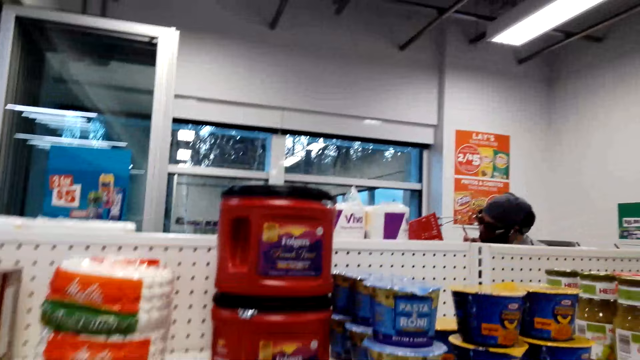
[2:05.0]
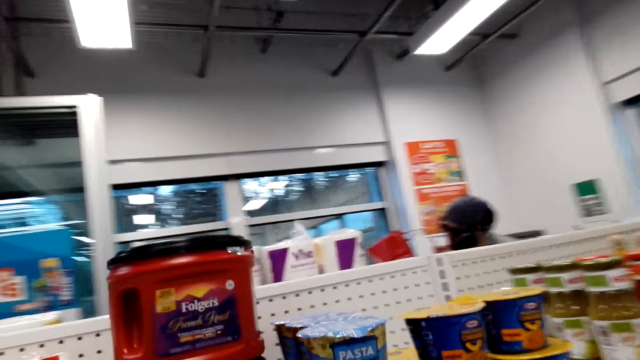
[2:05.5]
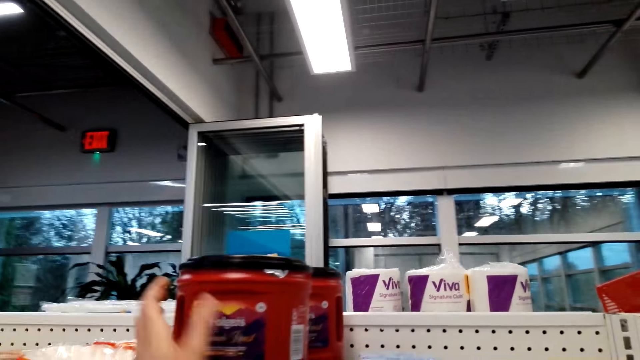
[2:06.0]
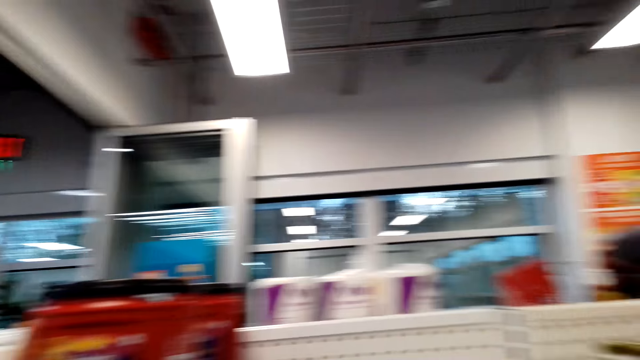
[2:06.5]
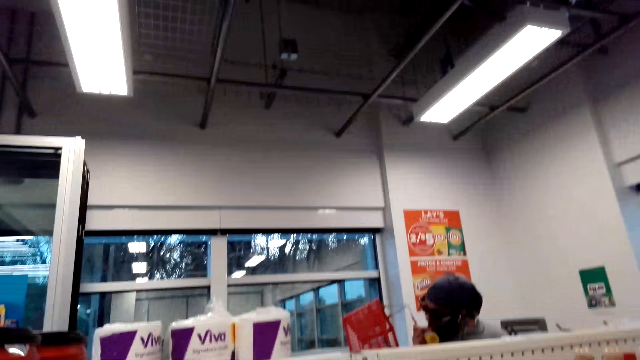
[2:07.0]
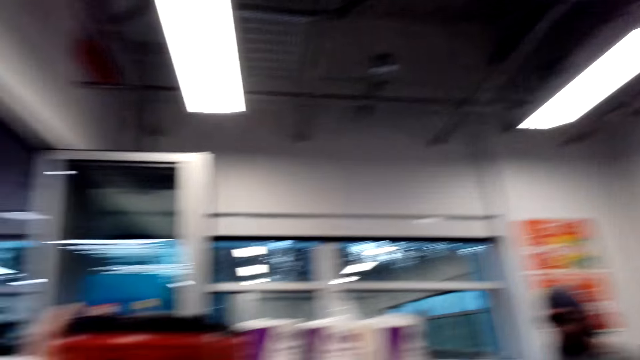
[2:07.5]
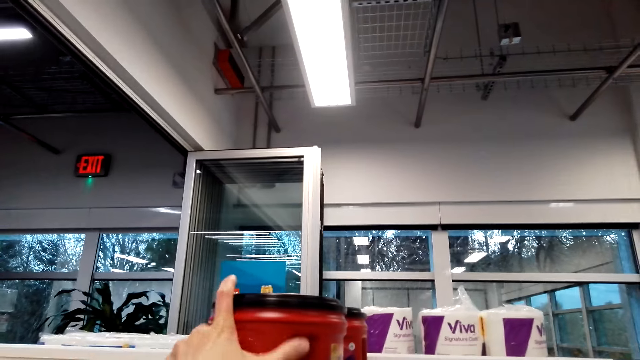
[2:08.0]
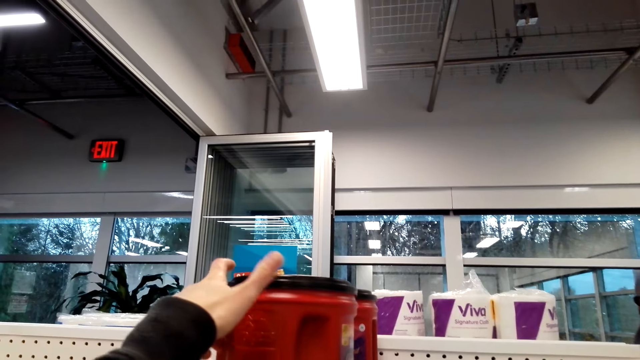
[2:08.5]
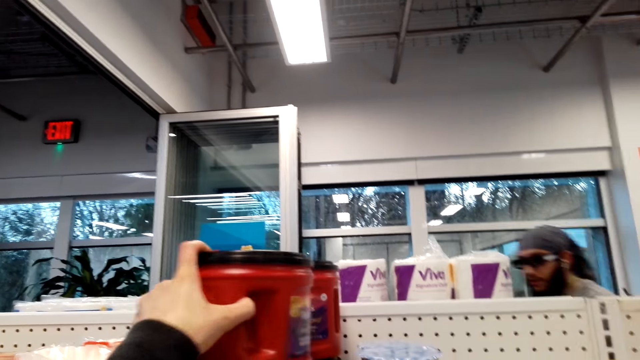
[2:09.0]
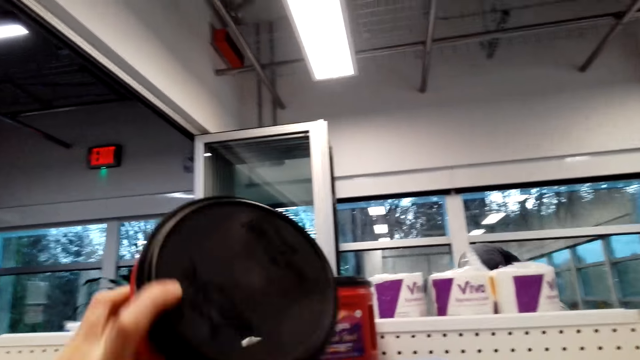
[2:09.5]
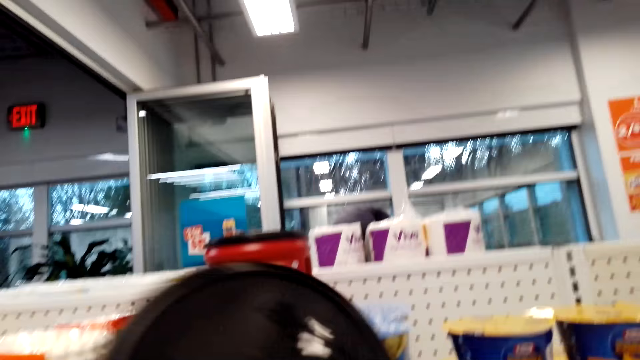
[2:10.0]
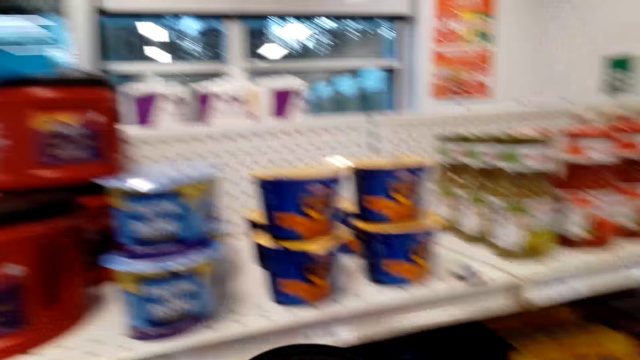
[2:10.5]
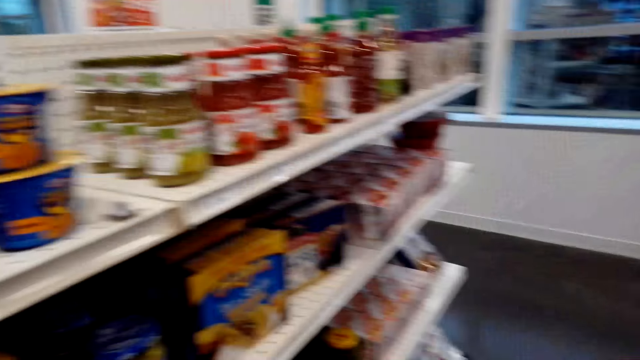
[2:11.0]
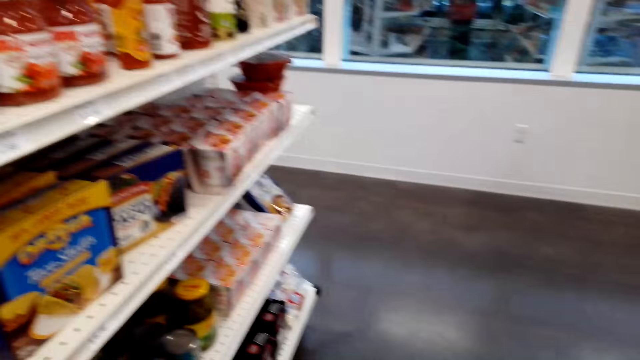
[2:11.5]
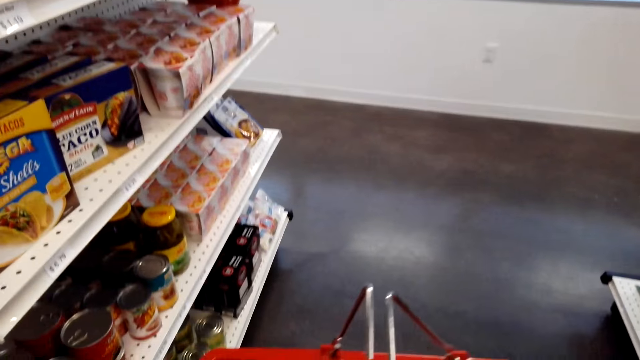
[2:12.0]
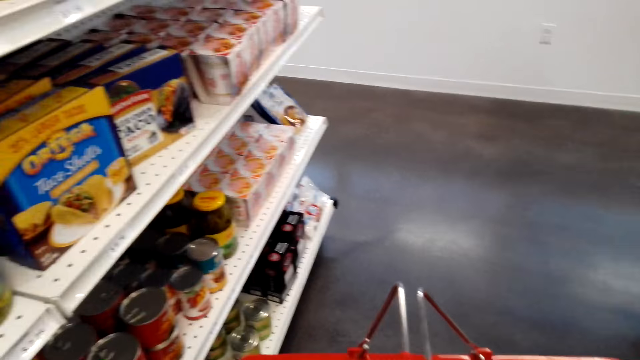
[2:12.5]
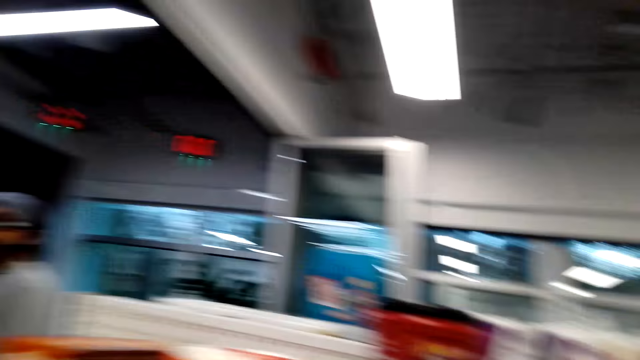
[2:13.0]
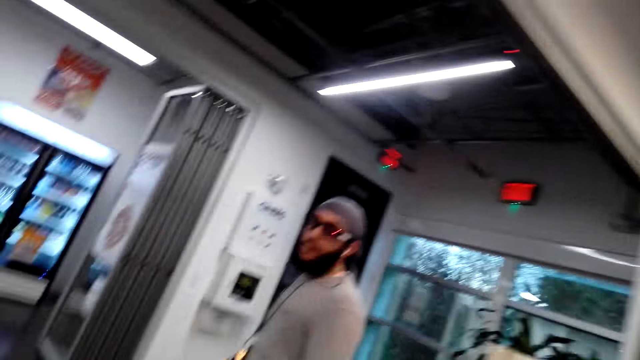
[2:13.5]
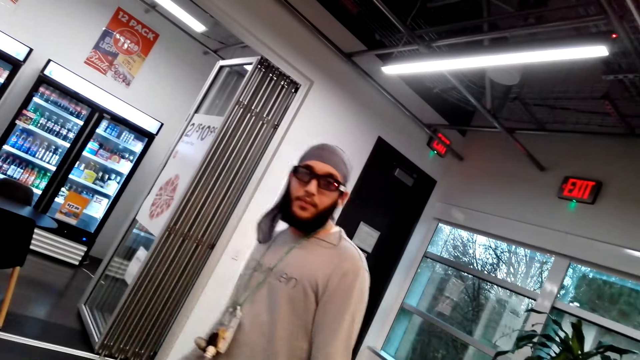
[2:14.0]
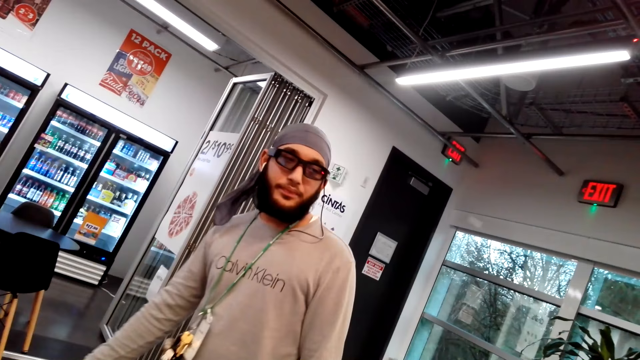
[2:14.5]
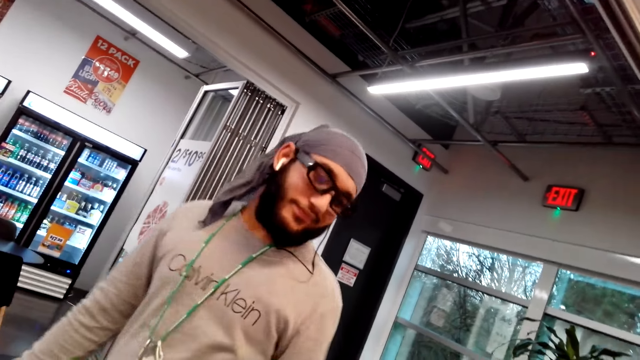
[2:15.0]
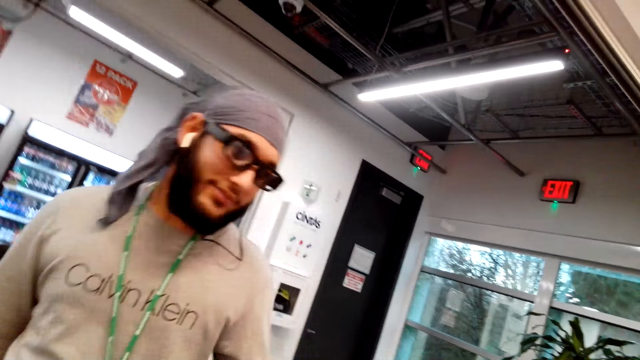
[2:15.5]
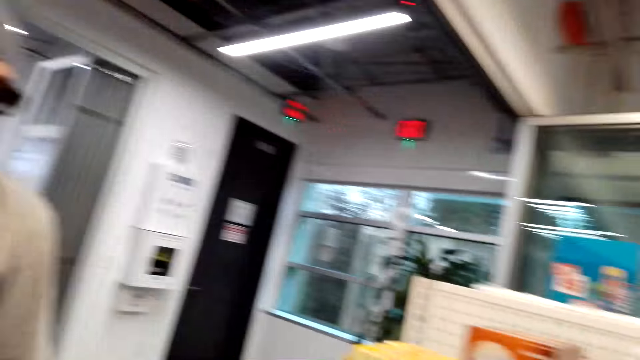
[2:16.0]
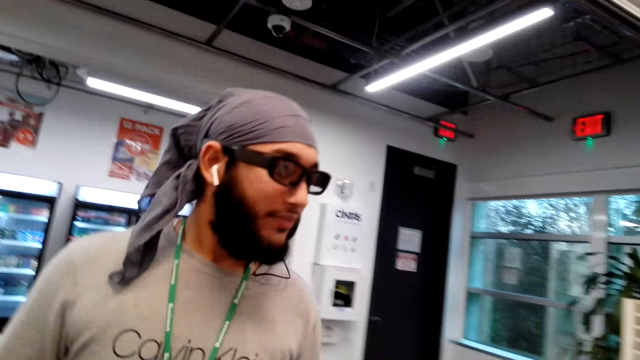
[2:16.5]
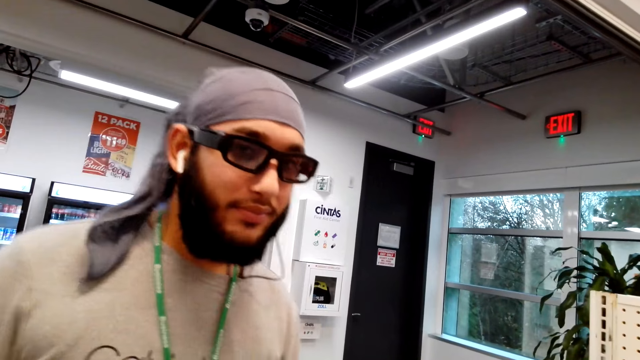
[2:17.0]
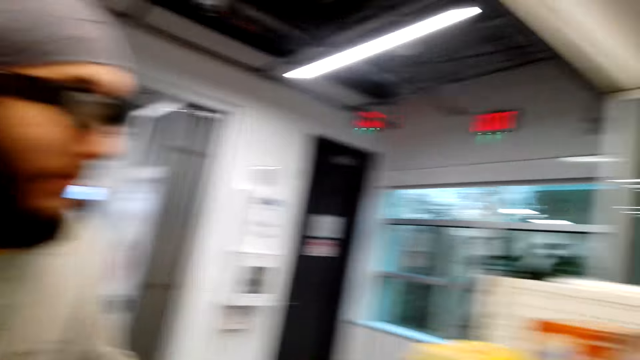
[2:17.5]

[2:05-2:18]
The camera wearer holds an item. They put the item in the basket. They talk to a person.

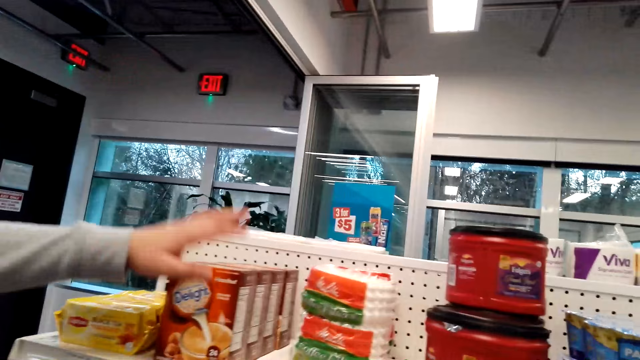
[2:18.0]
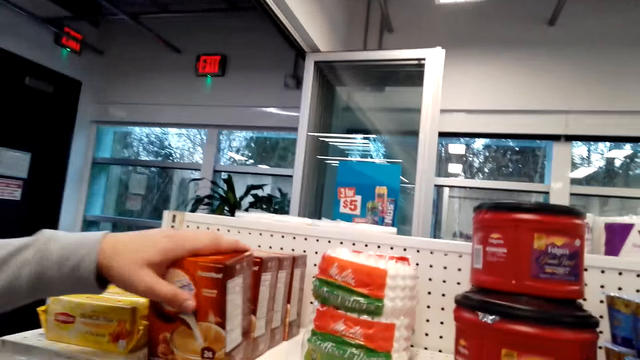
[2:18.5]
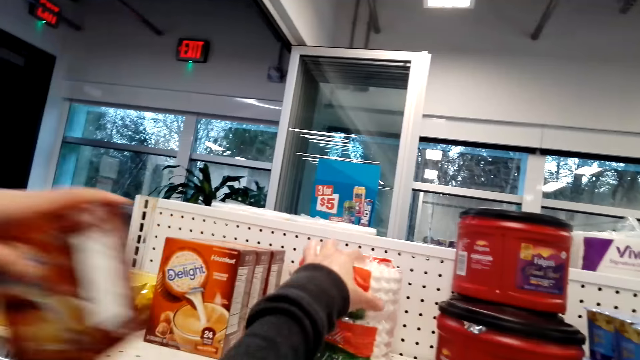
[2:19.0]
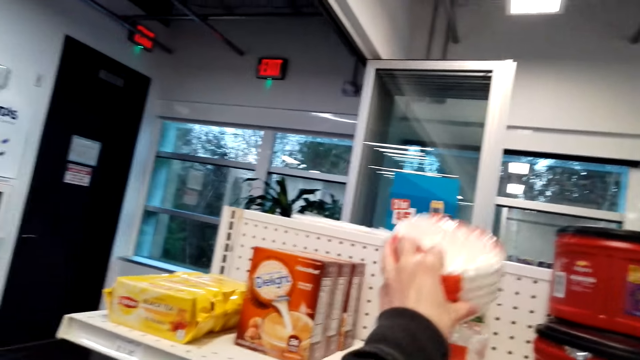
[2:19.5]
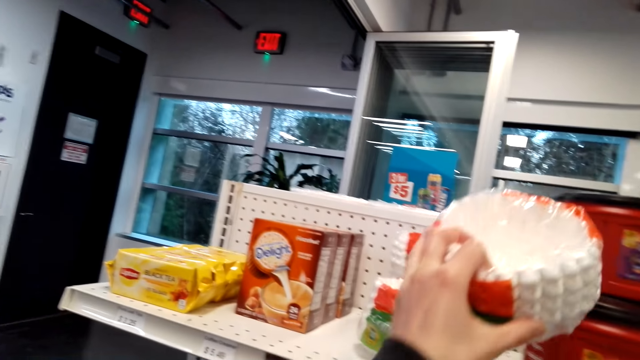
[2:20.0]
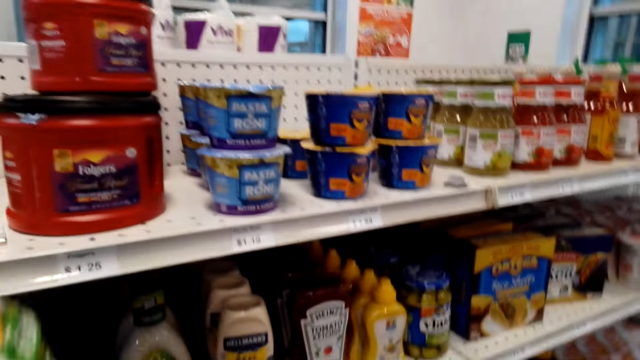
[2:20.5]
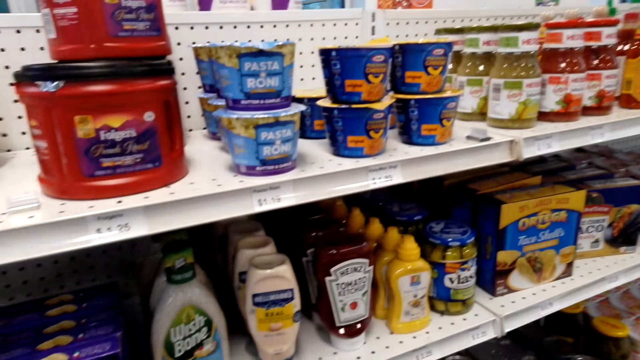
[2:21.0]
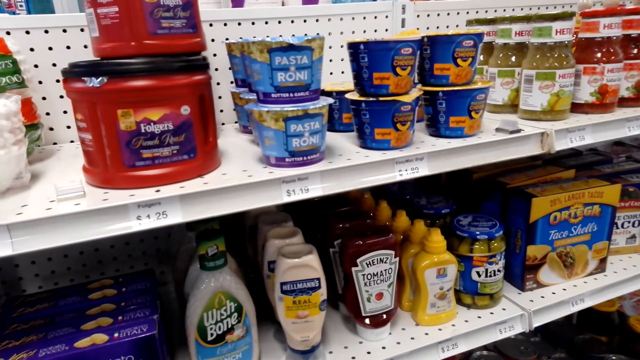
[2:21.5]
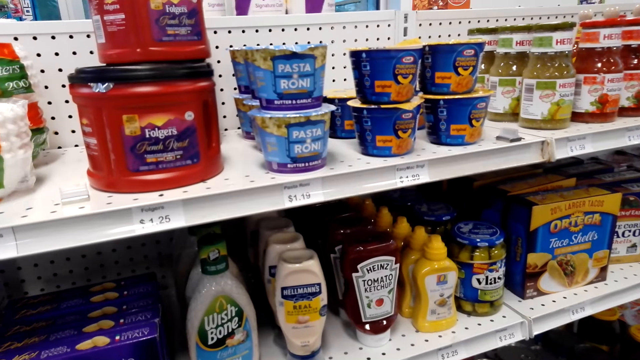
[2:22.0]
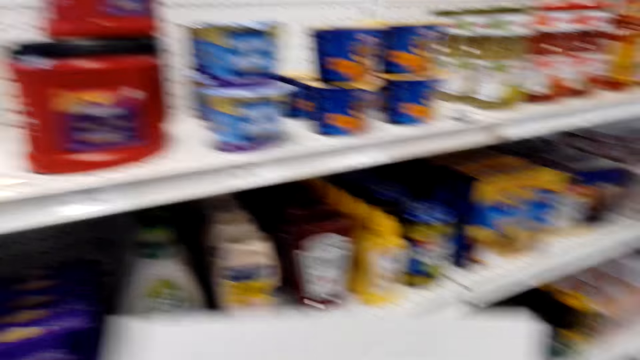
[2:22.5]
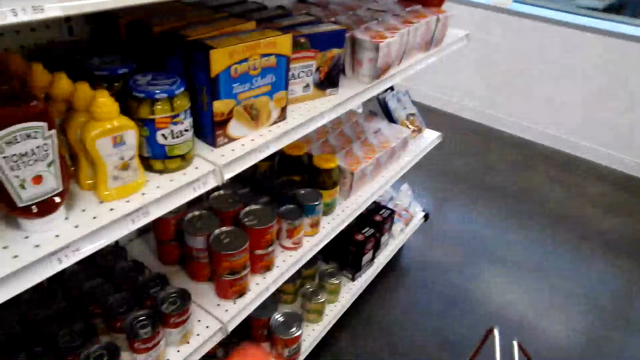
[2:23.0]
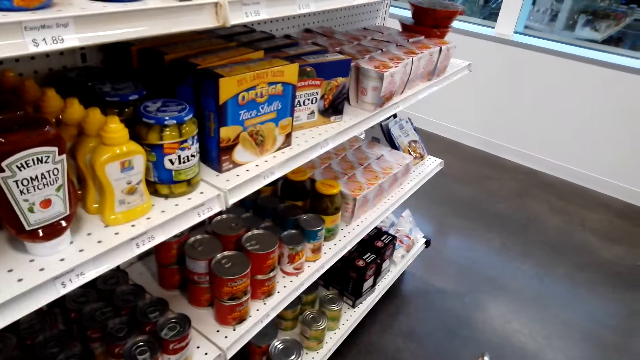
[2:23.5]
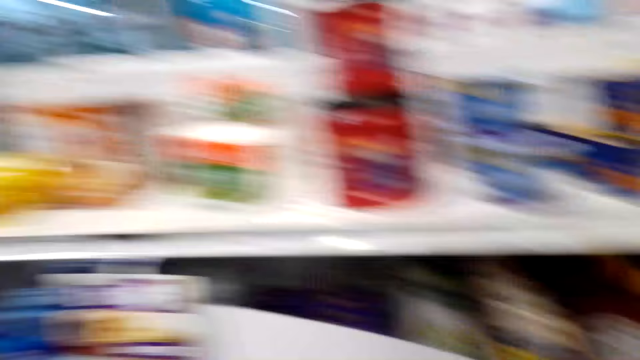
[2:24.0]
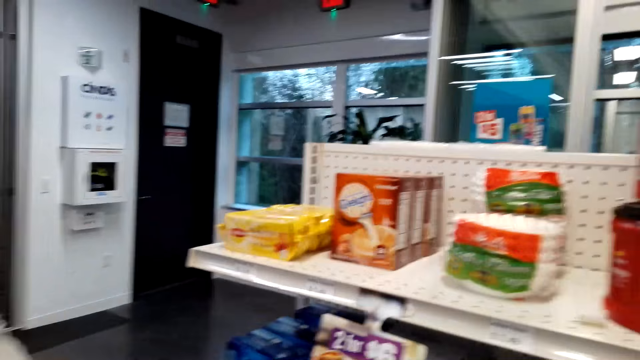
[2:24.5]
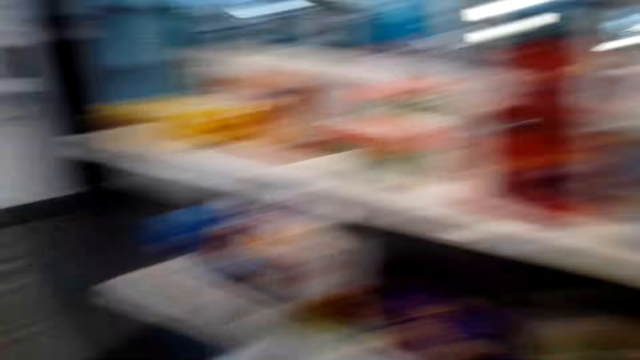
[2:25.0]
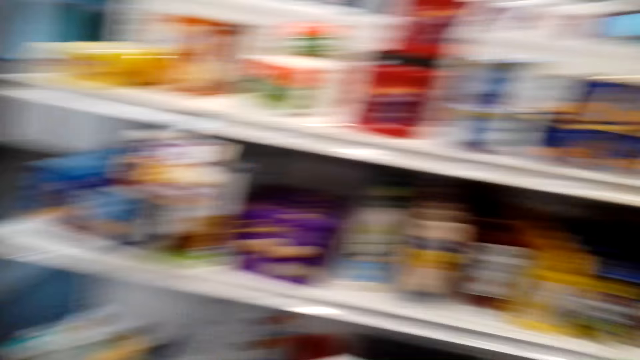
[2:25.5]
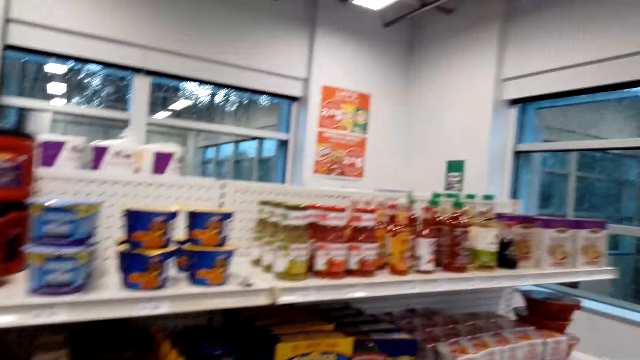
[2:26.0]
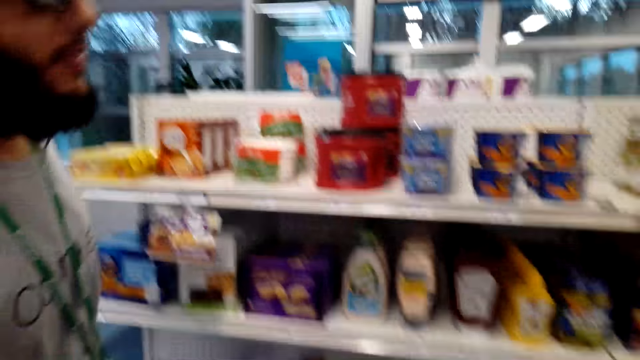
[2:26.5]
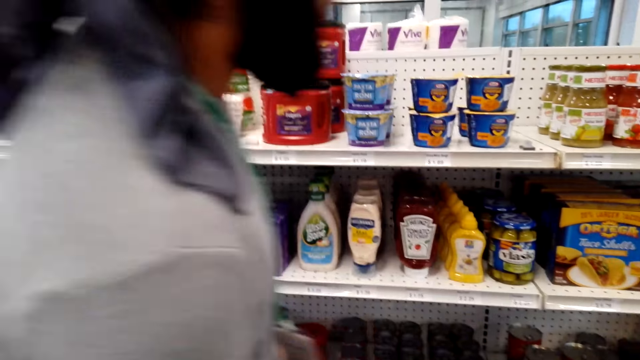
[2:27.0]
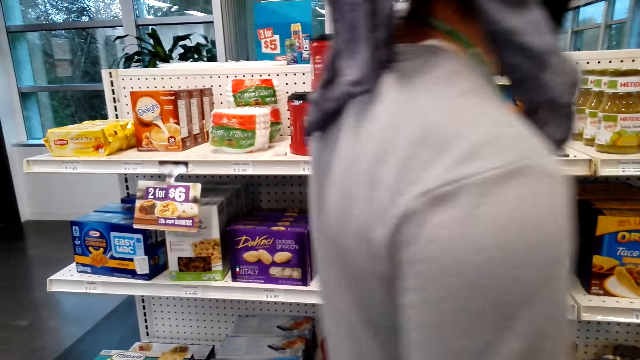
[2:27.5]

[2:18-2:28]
A person takes an item. The camera wearer takes an item. They put the item in the basket.
